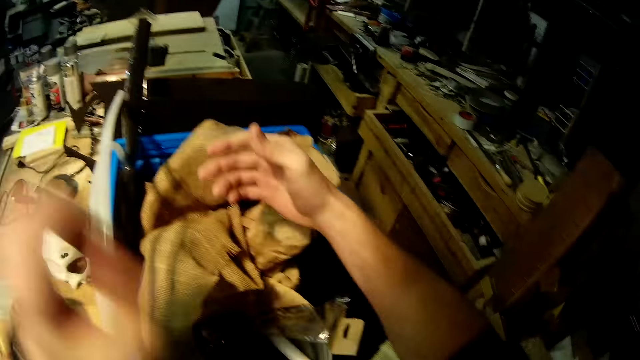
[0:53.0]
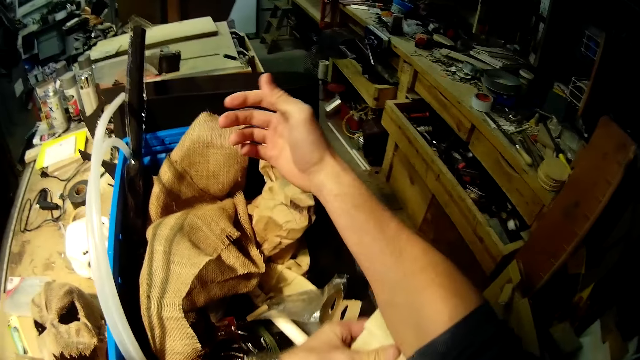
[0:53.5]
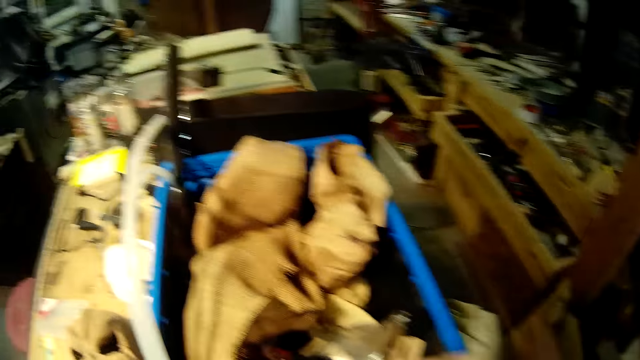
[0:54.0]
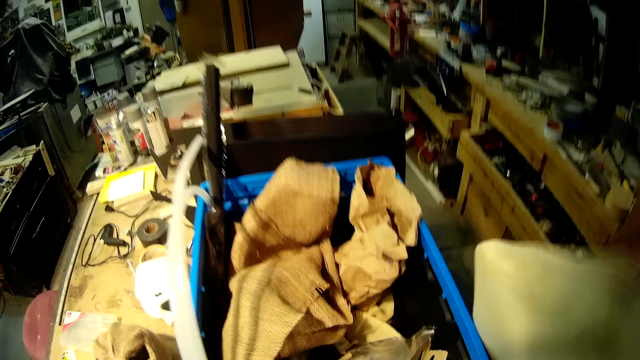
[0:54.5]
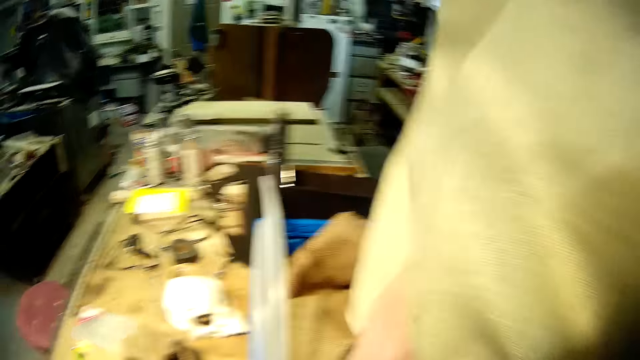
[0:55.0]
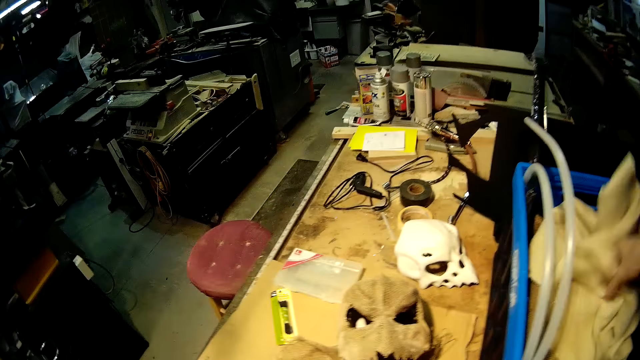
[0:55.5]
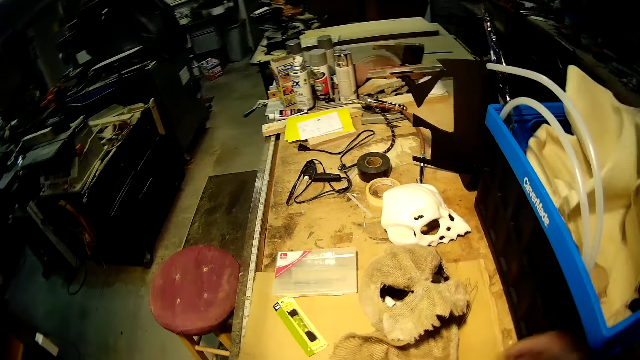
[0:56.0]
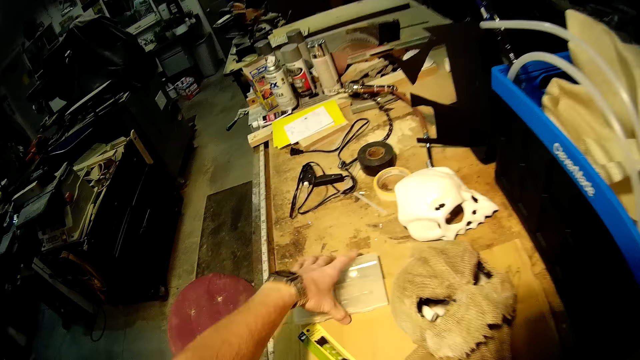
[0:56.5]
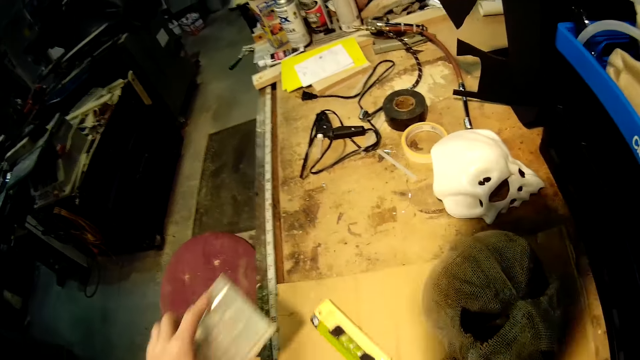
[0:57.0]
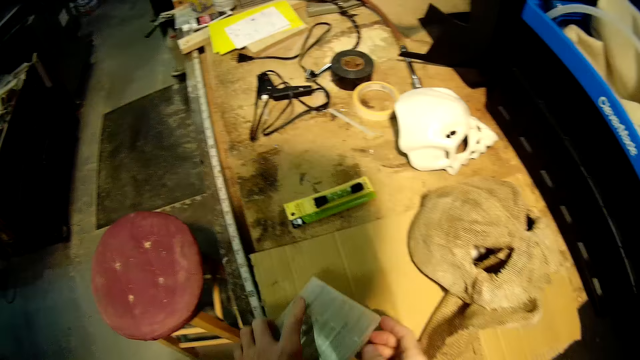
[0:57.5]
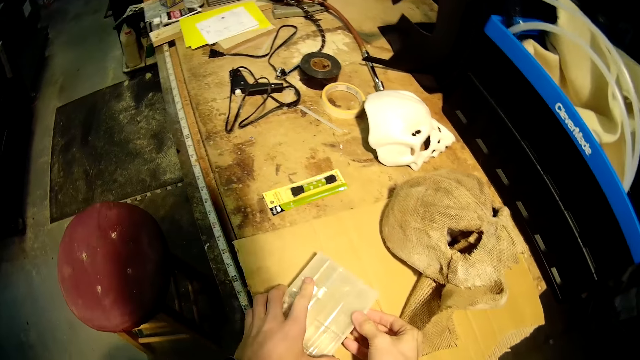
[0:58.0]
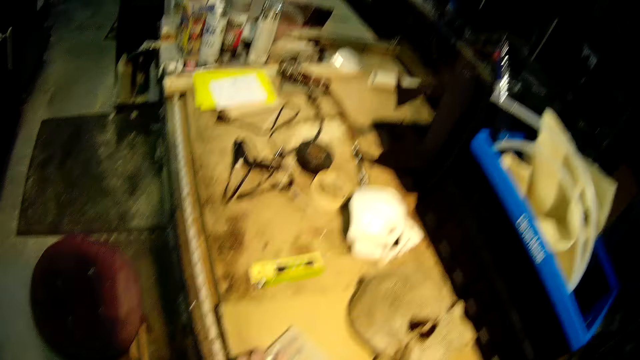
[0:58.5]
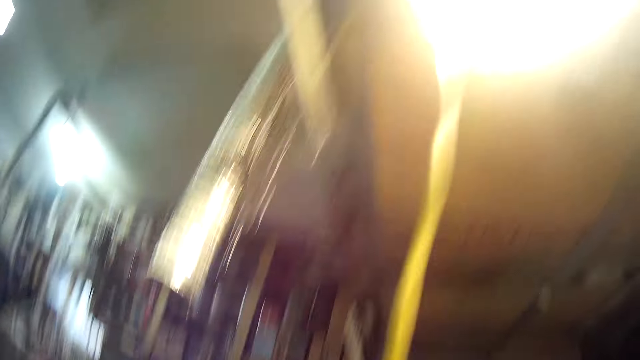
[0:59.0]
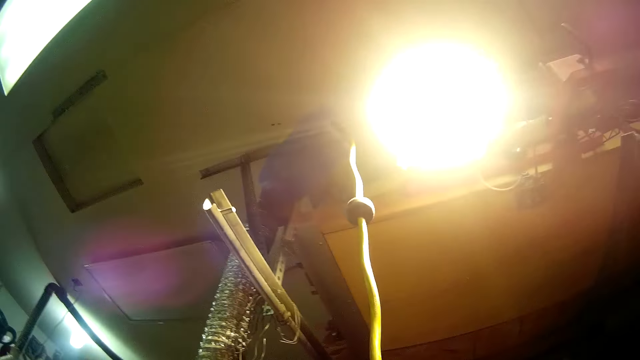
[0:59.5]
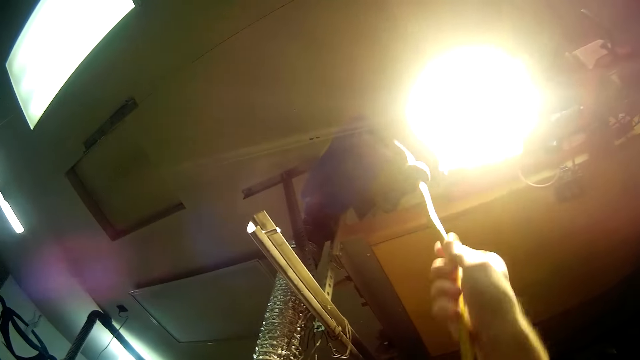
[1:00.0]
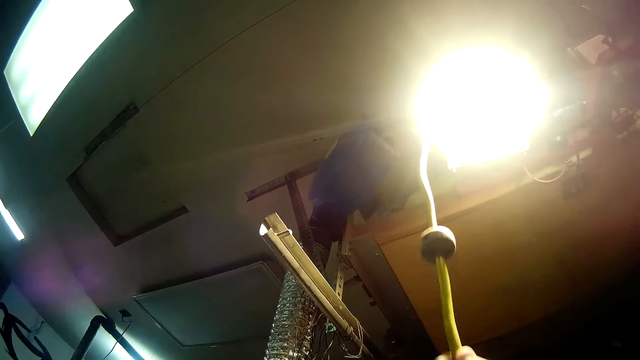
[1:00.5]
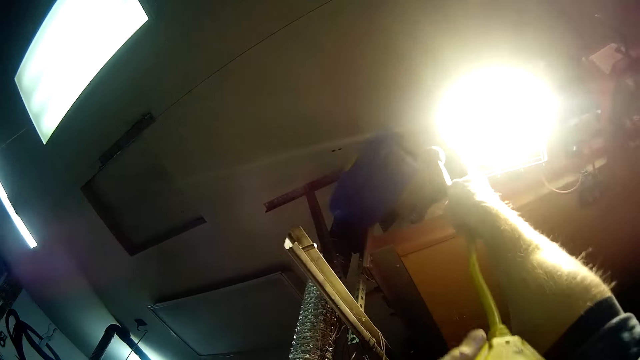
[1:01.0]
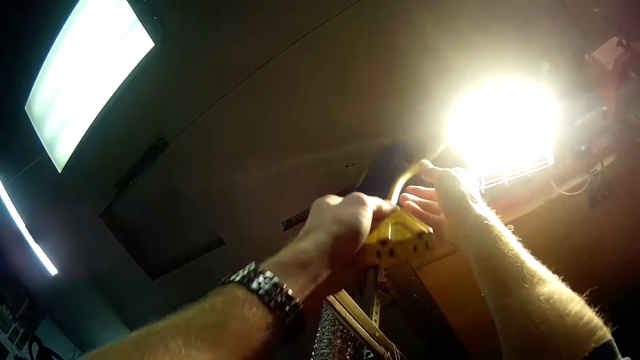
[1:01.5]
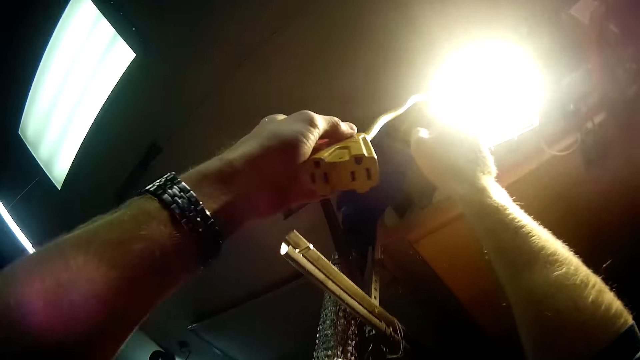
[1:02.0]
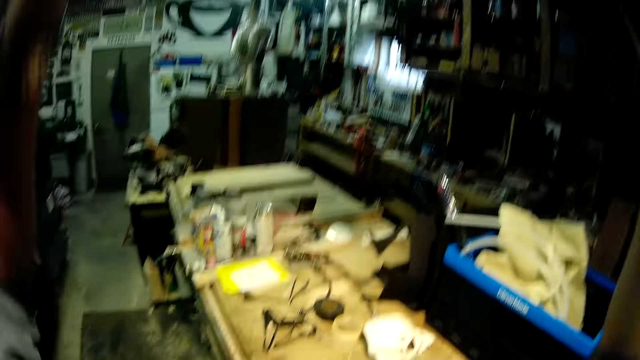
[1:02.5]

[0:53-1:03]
The camera wearer lifts the piece of cloth. He puts the piece of cloth in the storage box. He picks a box from the table. He adjusts the tool box on the table. He moves a tag on the table. He puts the box on the table. He adjusts a rope on the roof with his hands. He pulls a cord on the ceiling.

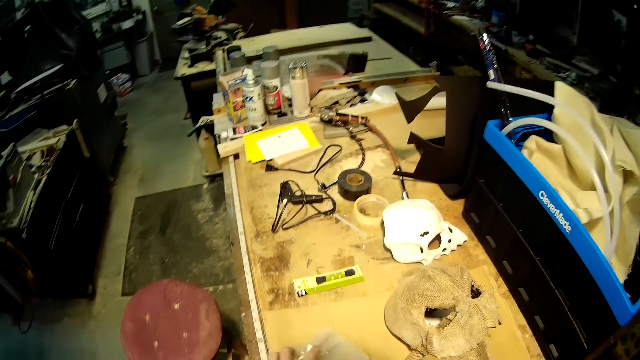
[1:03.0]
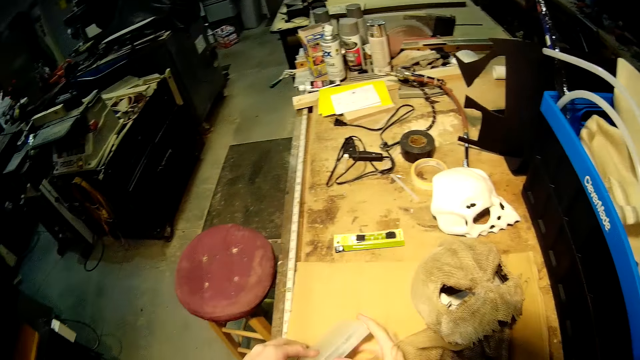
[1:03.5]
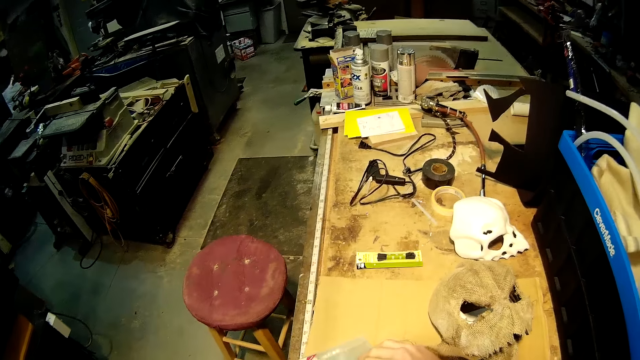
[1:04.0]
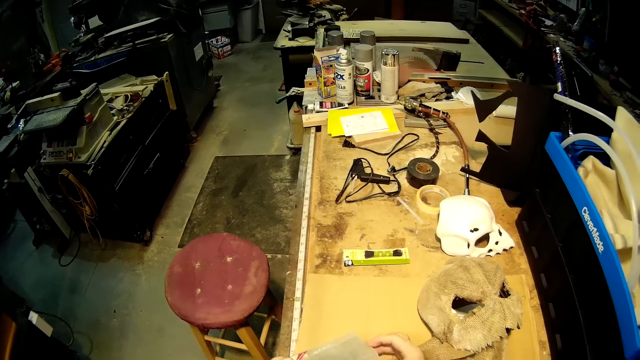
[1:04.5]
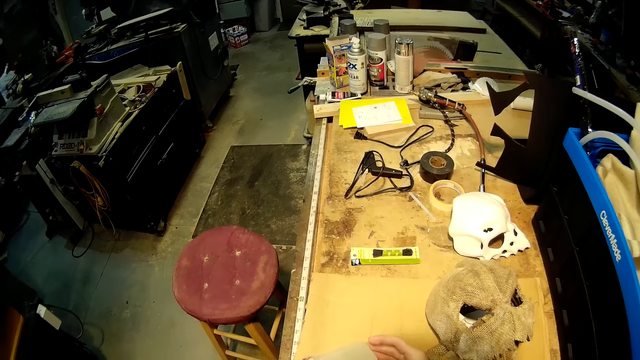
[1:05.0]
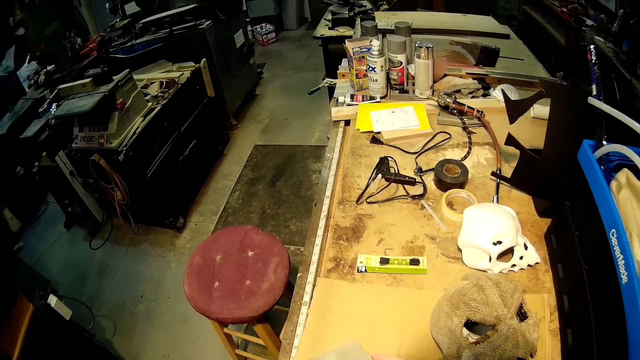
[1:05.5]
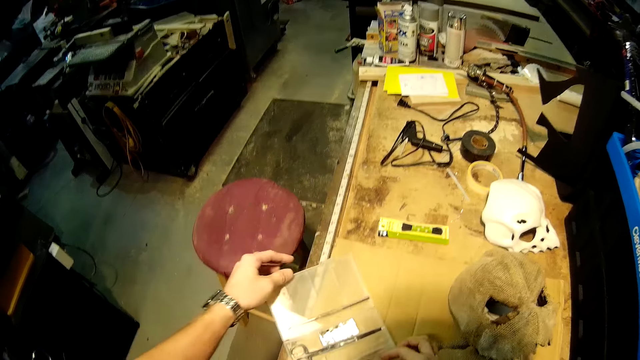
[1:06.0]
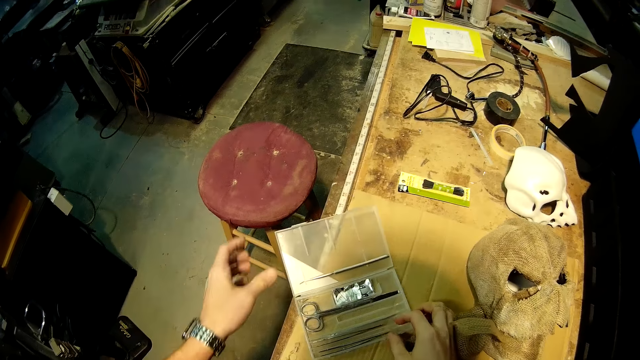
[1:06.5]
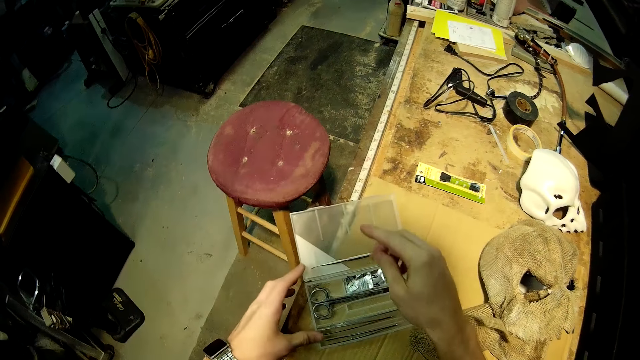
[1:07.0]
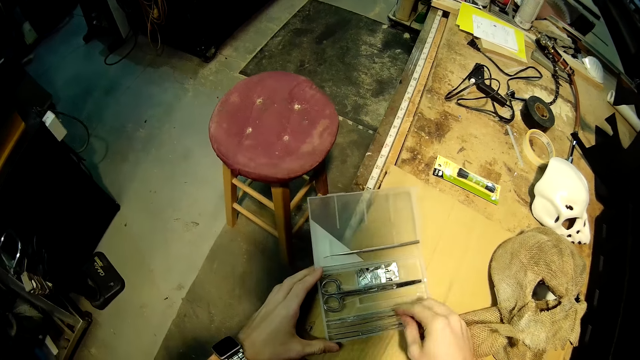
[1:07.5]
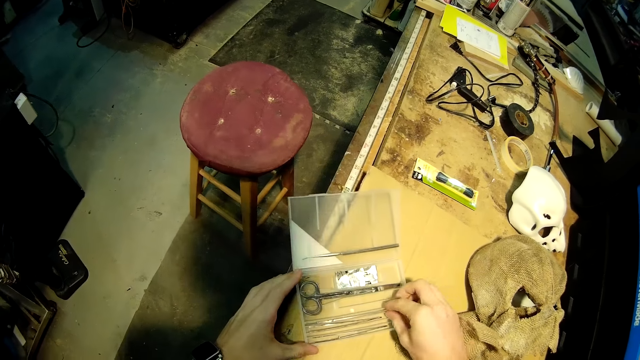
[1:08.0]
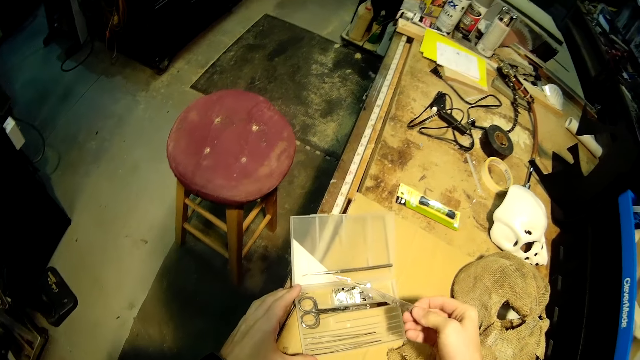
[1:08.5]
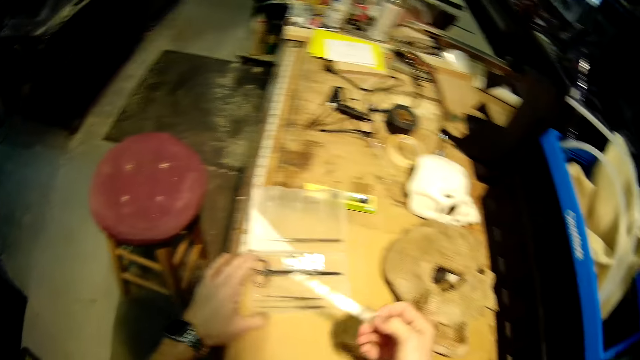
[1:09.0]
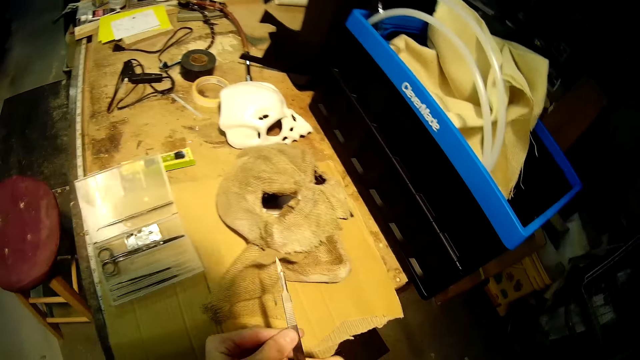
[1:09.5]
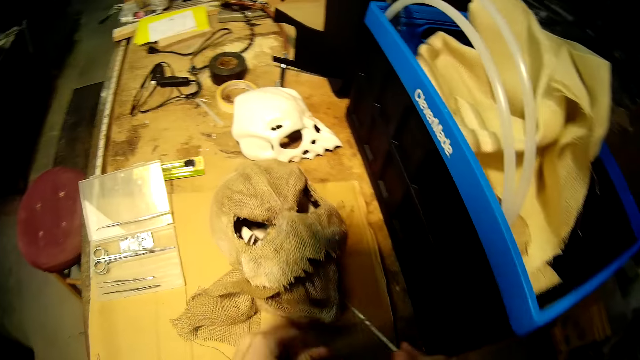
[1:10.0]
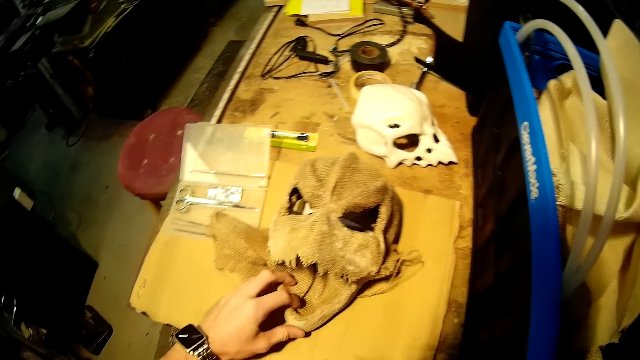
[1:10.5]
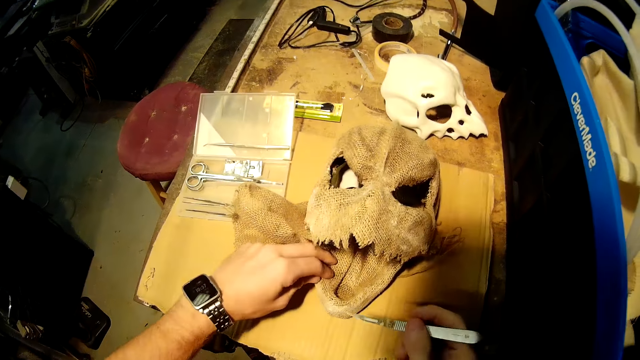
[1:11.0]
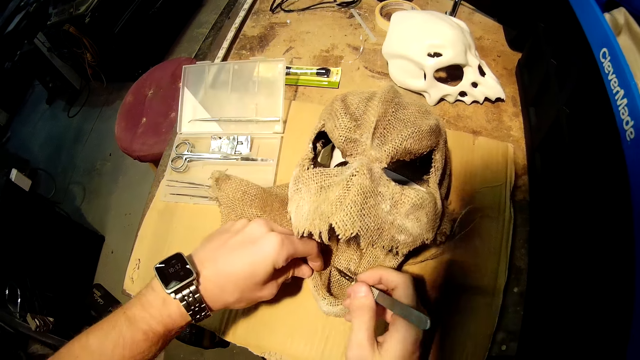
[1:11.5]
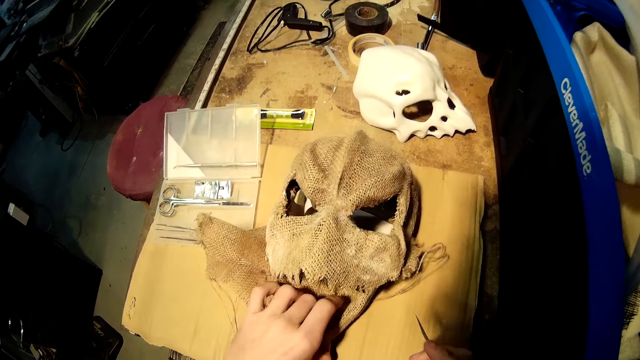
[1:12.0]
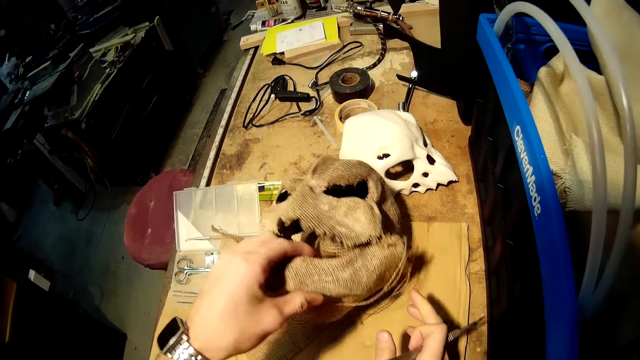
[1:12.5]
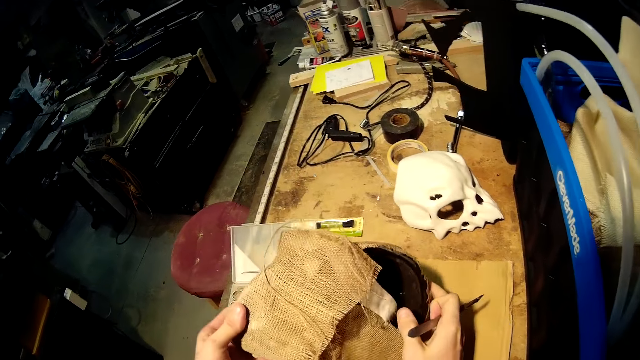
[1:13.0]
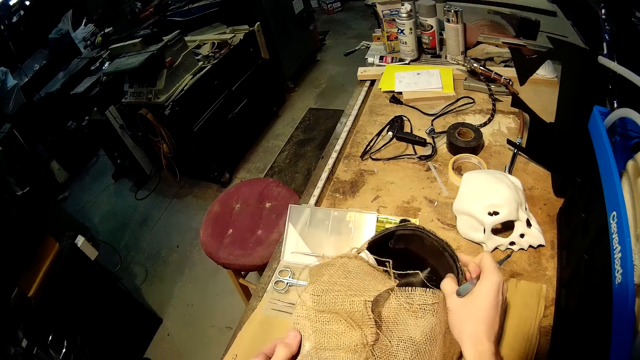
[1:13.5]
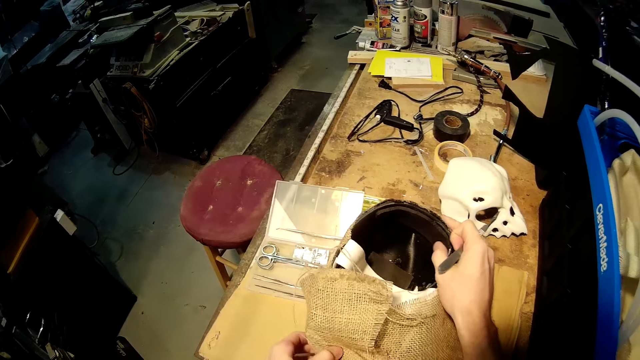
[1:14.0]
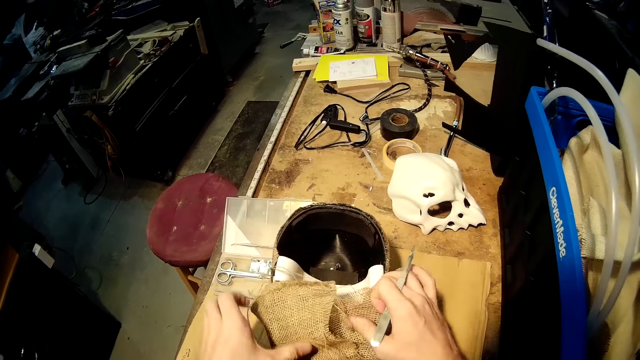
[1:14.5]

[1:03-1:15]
The camera wearer opens the tool box on the table. He picks an art cutter from the tool box. He moves the skull model with his hand. He turns the skull model on the table.
